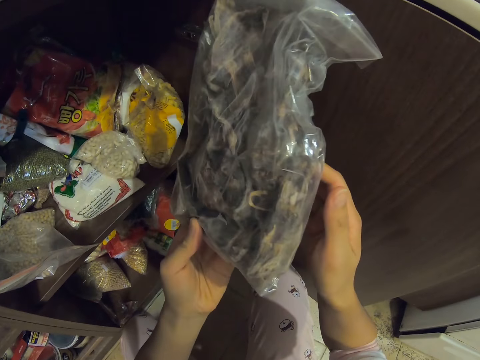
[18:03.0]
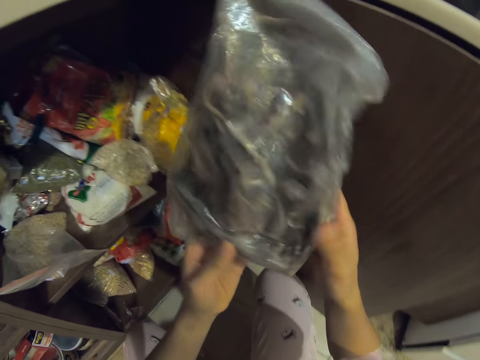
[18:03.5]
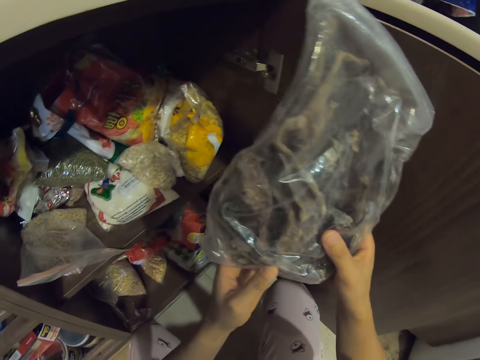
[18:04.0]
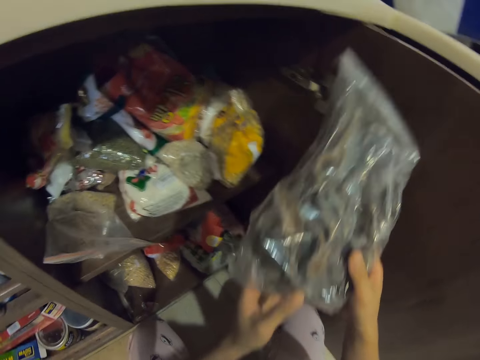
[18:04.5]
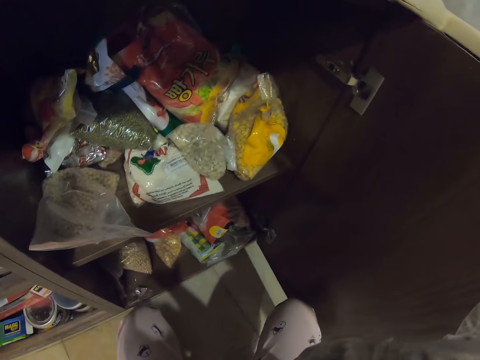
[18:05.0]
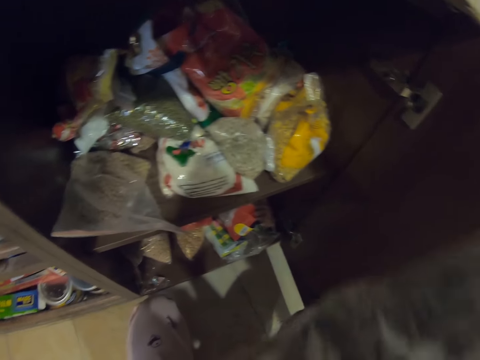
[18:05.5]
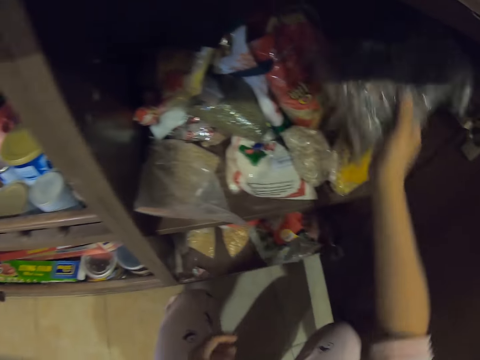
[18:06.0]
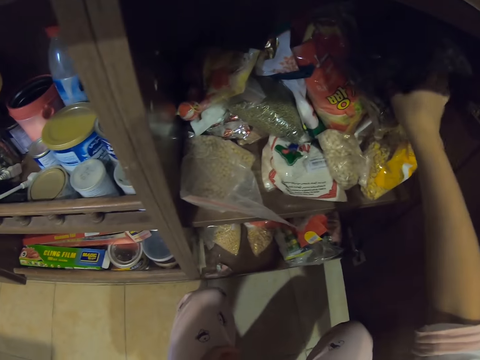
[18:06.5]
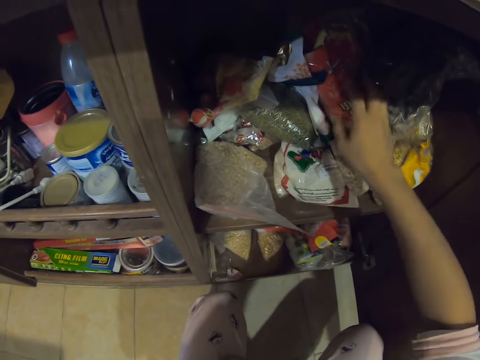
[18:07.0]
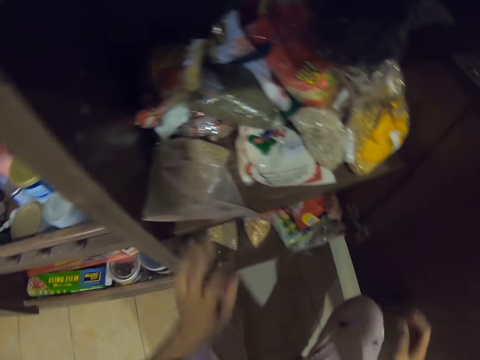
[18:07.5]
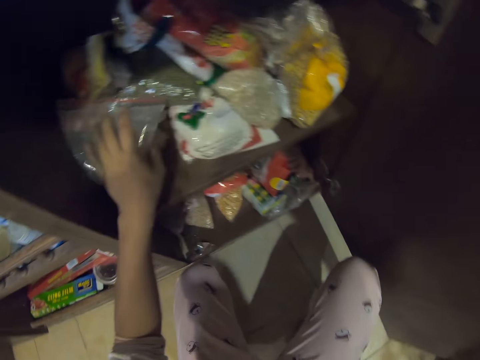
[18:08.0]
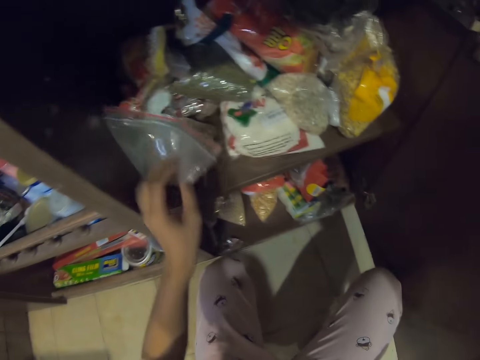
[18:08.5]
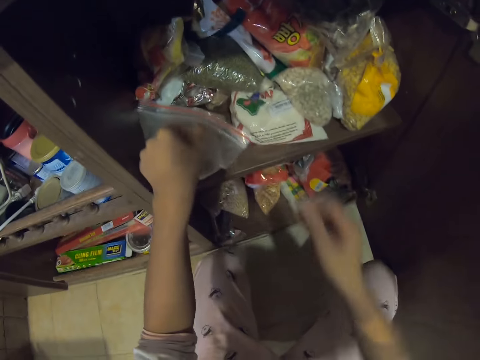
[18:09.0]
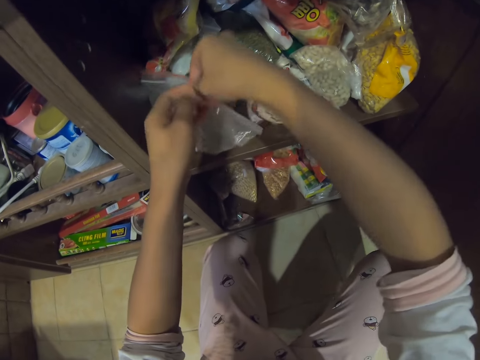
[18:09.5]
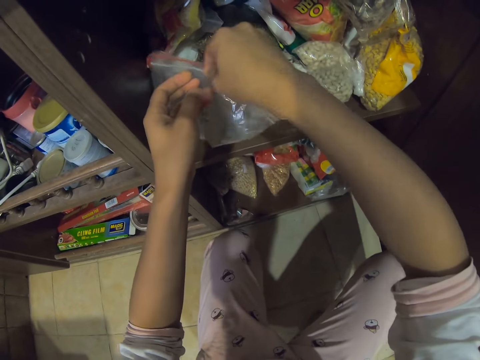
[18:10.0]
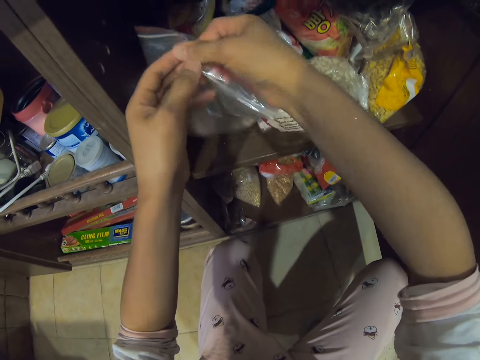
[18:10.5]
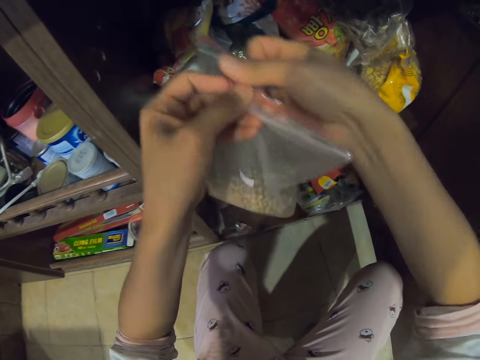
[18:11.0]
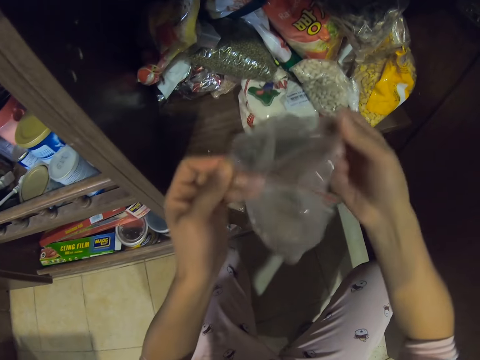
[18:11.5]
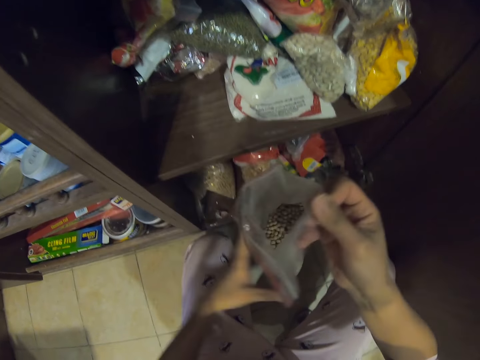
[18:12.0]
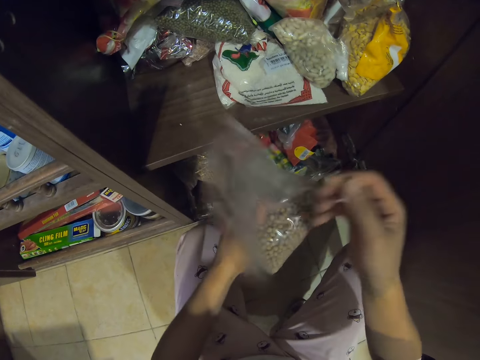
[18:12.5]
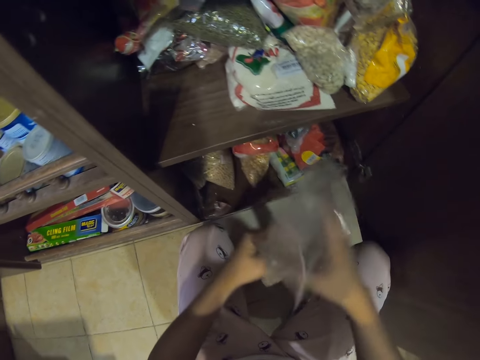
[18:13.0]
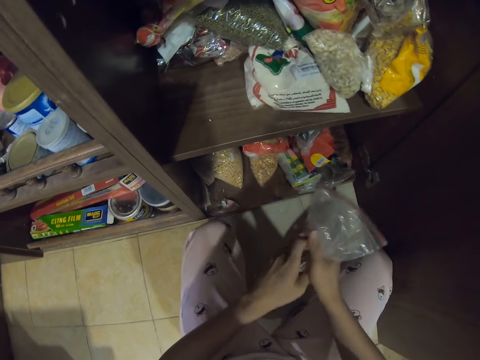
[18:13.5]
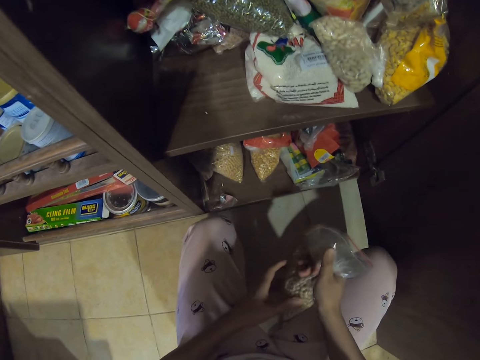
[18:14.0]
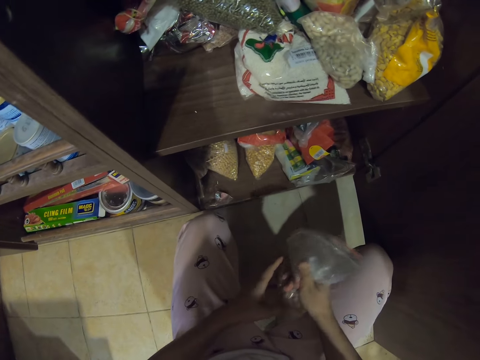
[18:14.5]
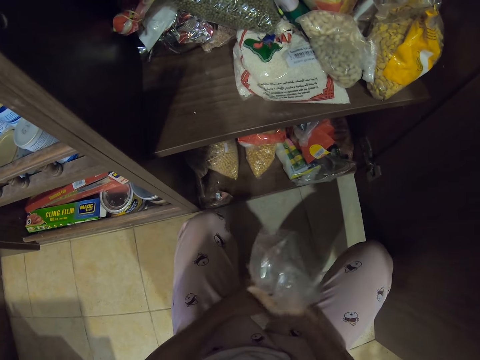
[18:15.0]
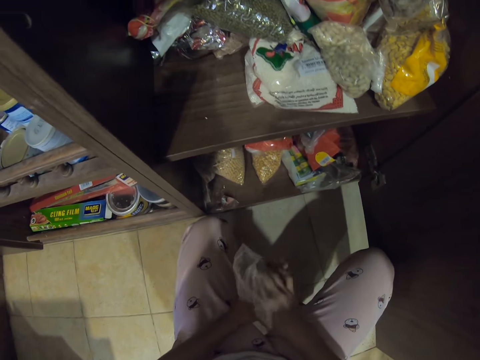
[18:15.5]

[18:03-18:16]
The camera wearer looks at something closely. They return something in the drawer. They open a zip bag.

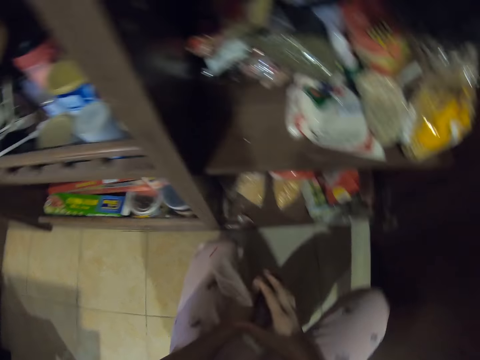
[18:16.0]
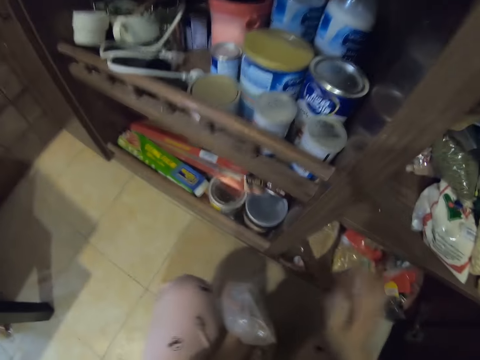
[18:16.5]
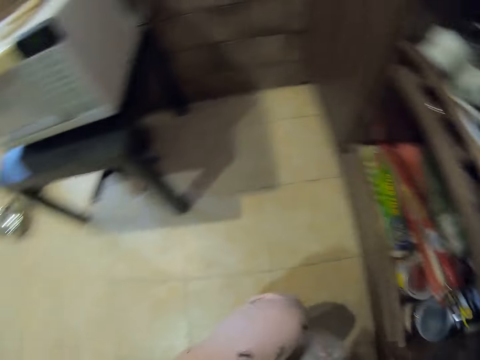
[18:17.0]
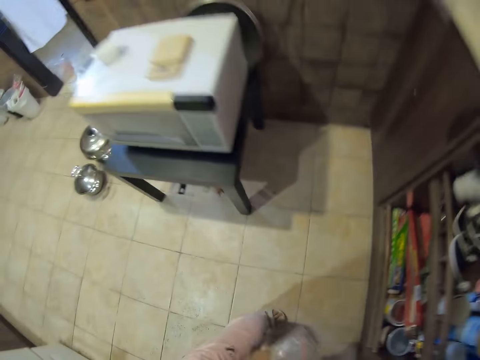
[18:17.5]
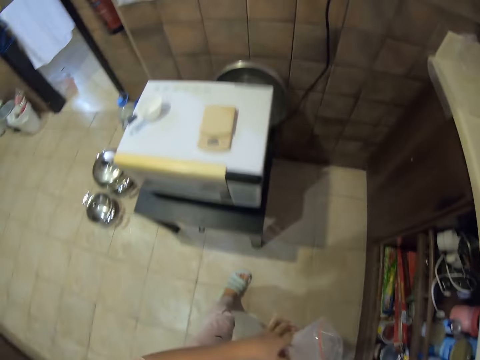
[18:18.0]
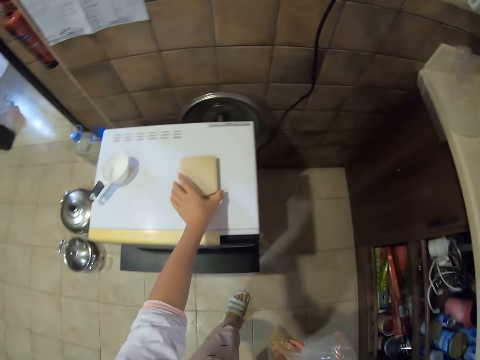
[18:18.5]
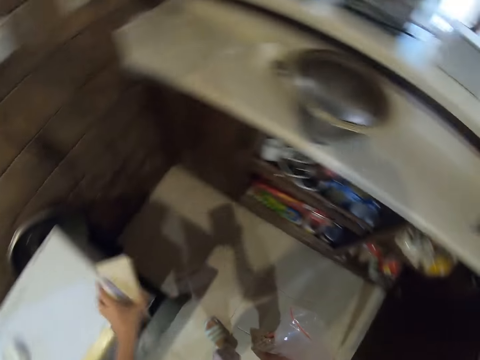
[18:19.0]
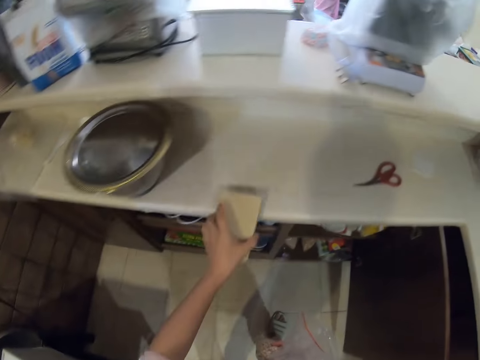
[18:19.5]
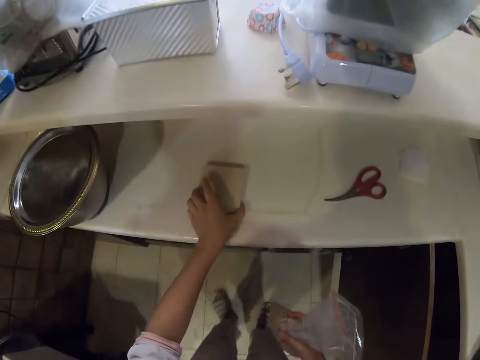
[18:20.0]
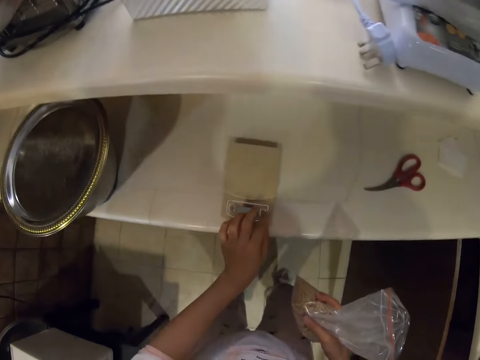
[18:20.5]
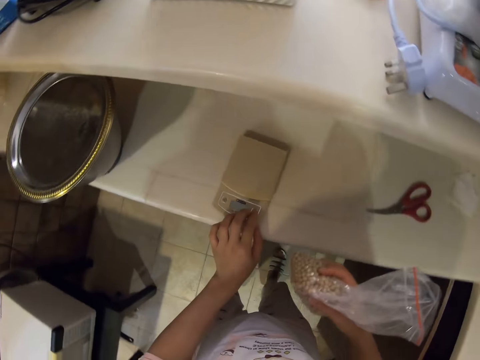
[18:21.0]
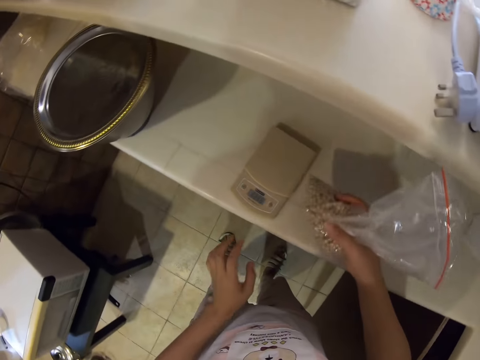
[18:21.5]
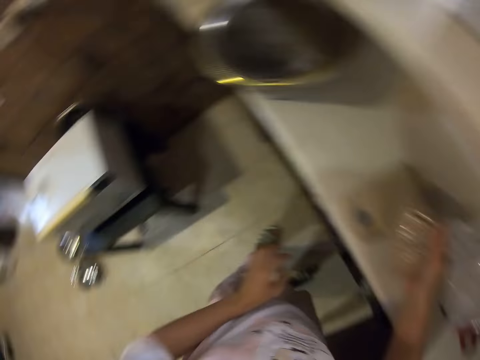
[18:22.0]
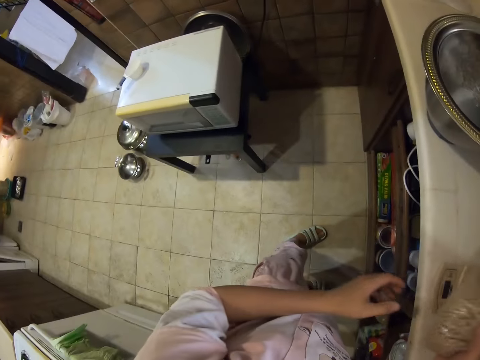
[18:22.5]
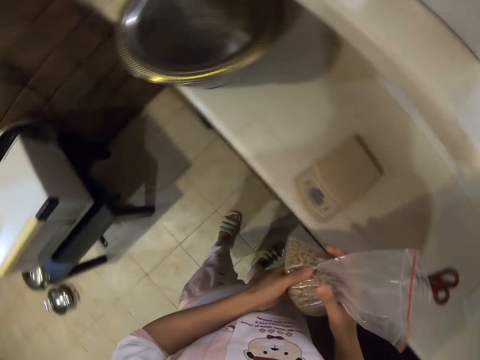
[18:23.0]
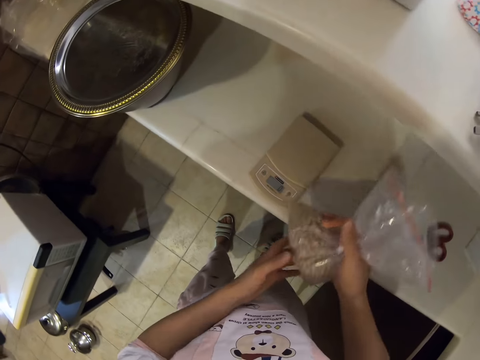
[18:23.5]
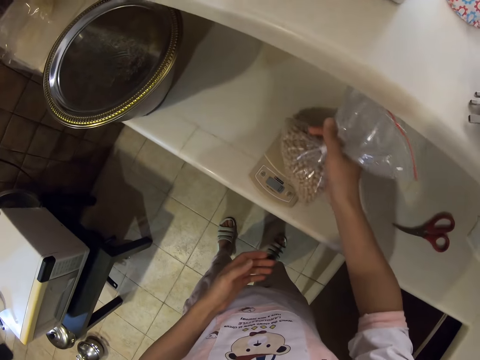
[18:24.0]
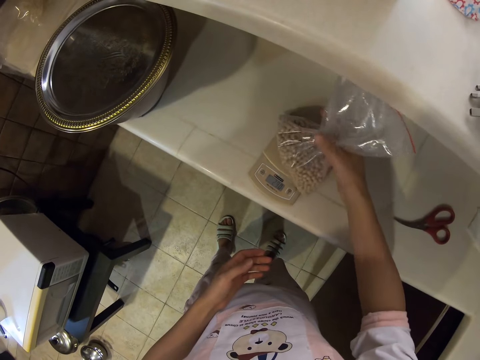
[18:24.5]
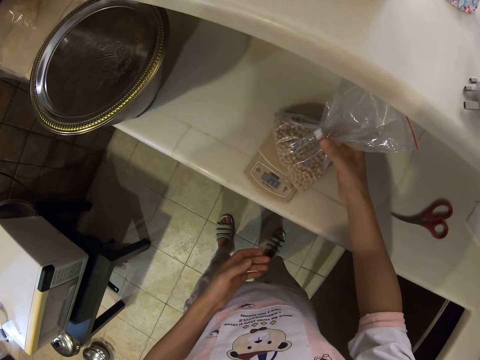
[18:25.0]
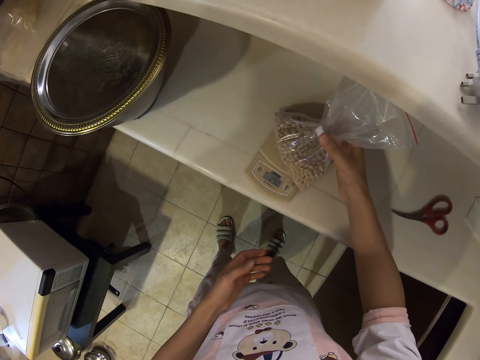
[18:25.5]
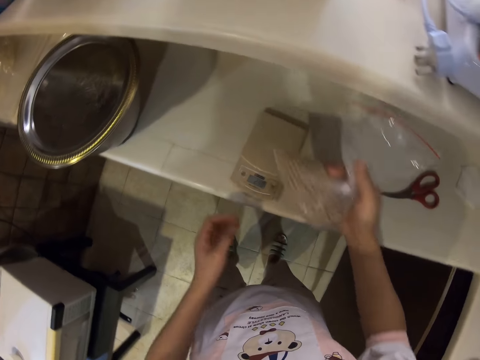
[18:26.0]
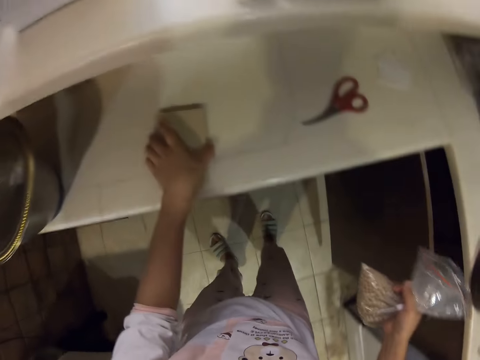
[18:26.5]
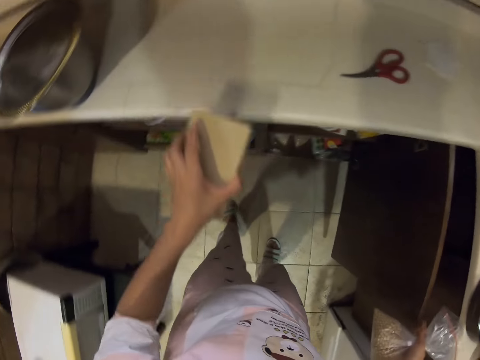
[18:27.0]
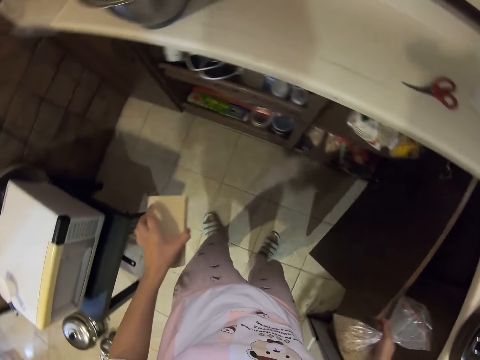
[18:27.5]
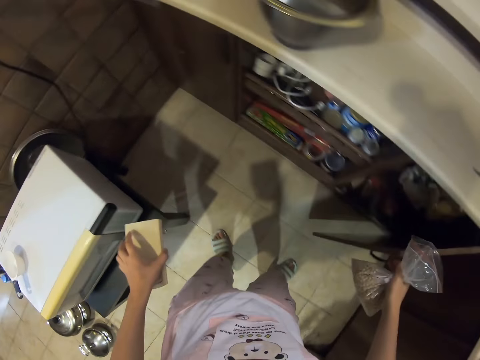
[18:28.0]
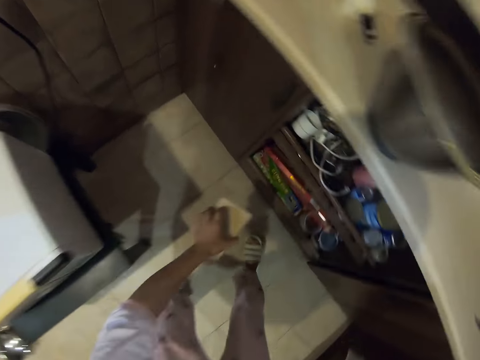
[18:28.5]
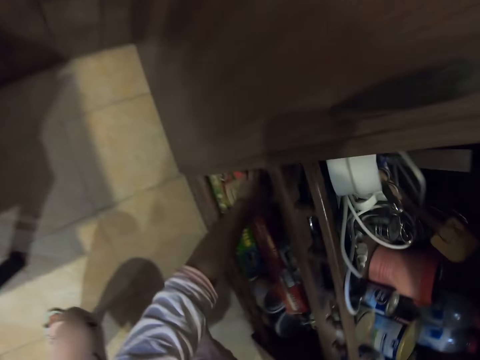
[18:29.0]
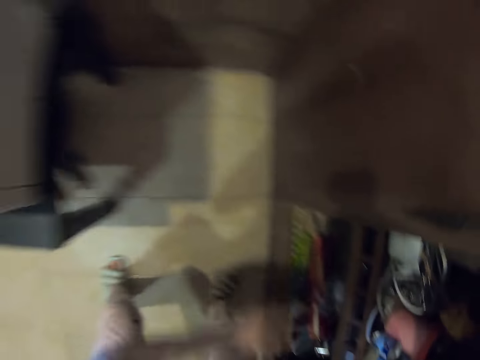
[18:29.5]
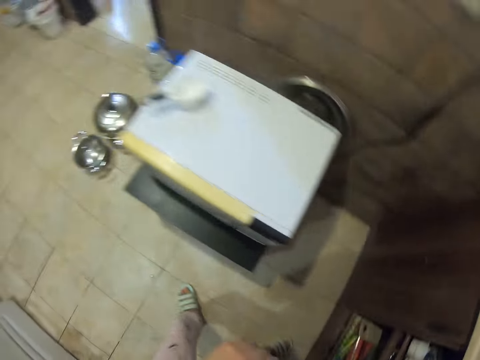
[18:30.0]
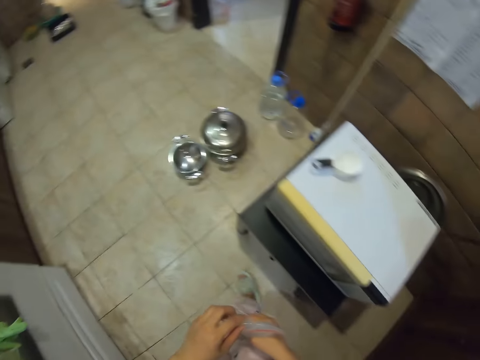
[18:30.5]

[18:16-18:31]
The camera wearer walks around. They pick a weighing machine. They put the weighing machine on the counter top. They start the weighing machine. They look around. They weigh cereals. They pick up the weighing scale. They put the weighing machine in the kitchen cabinet.
